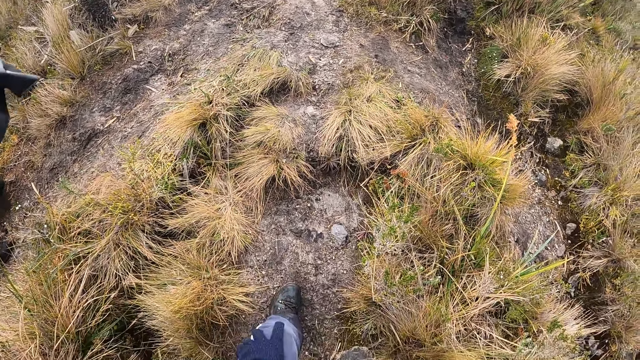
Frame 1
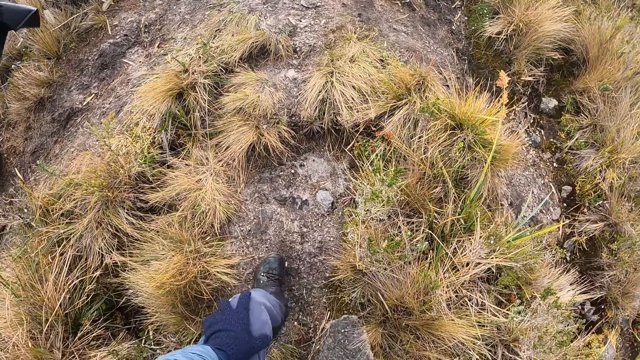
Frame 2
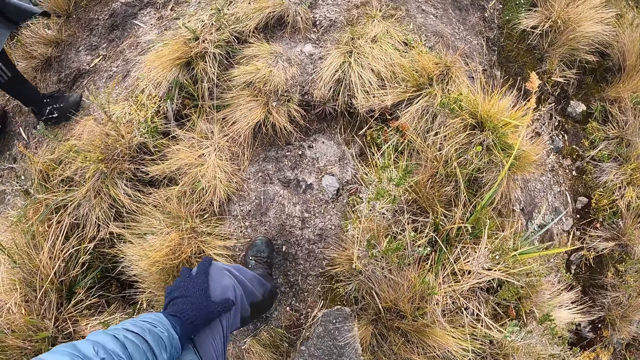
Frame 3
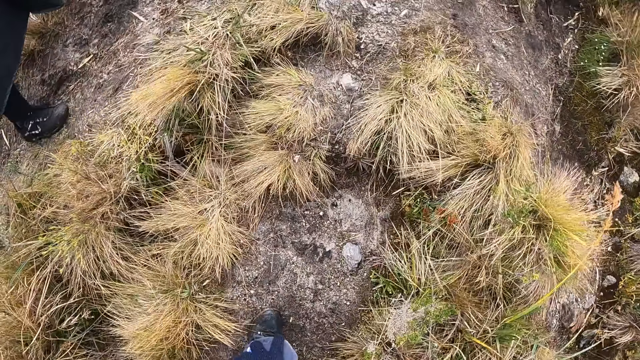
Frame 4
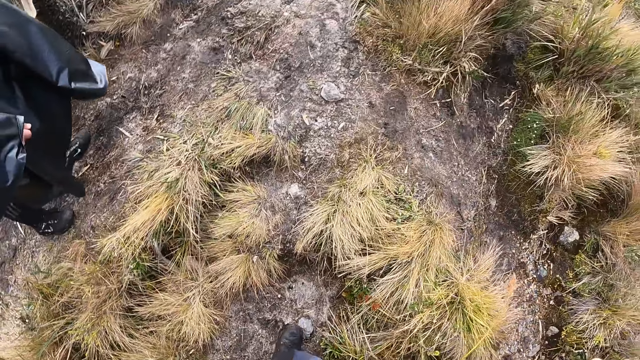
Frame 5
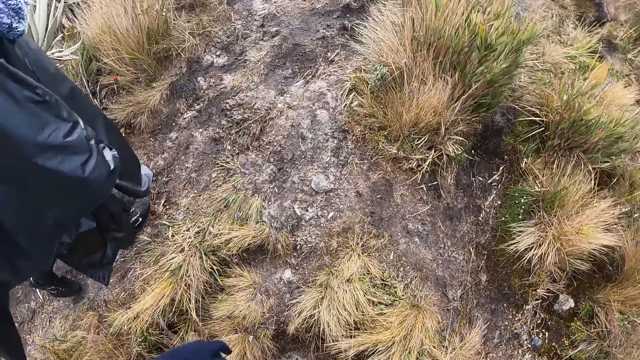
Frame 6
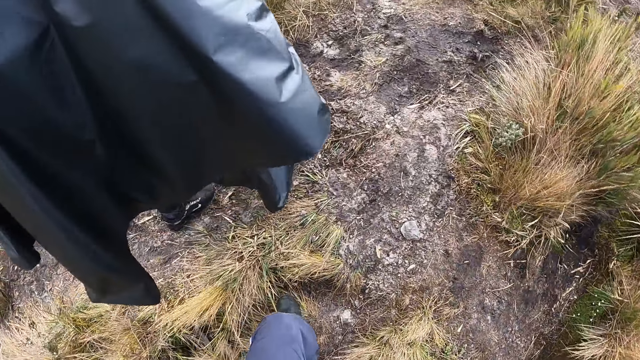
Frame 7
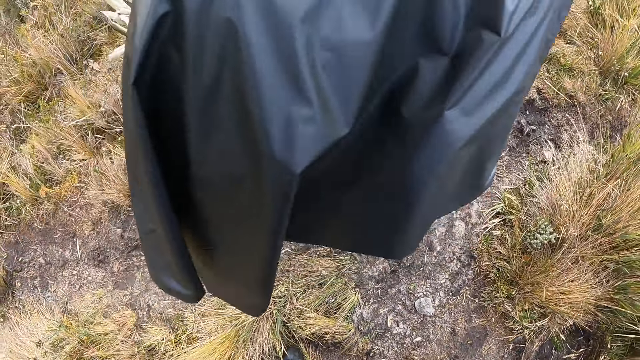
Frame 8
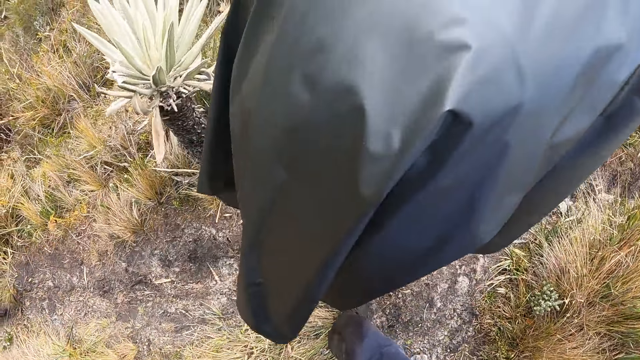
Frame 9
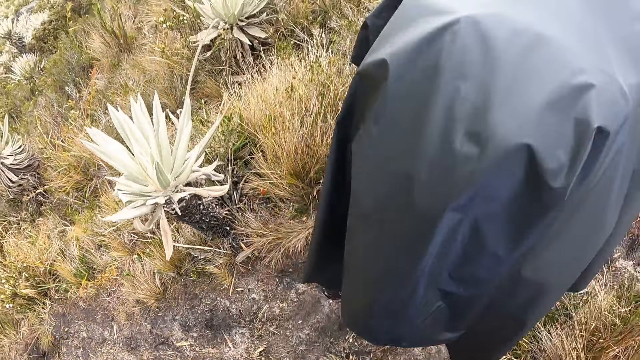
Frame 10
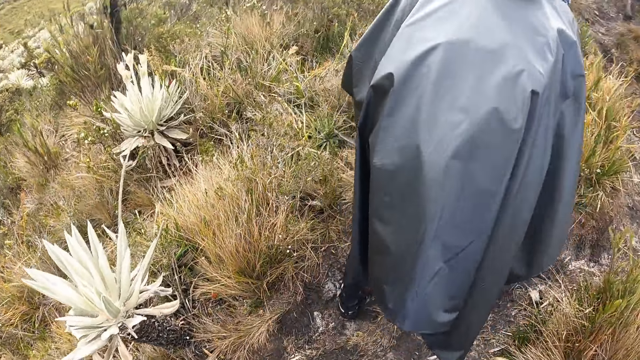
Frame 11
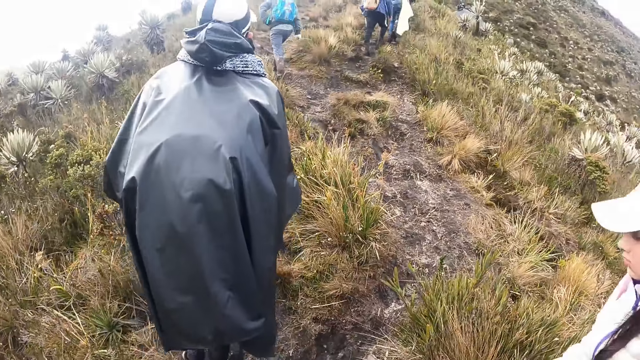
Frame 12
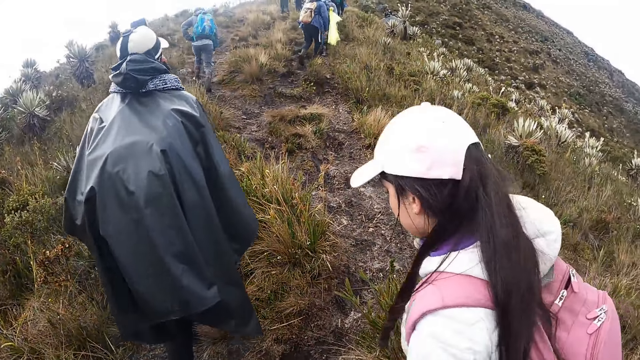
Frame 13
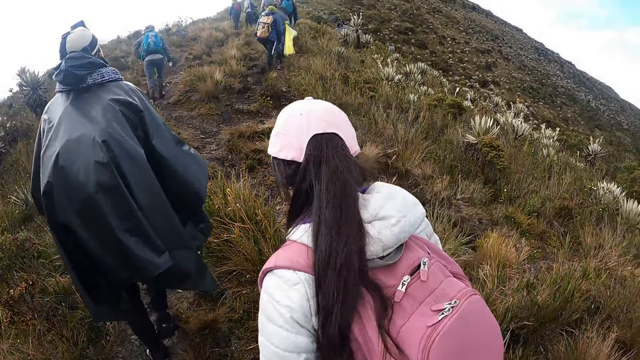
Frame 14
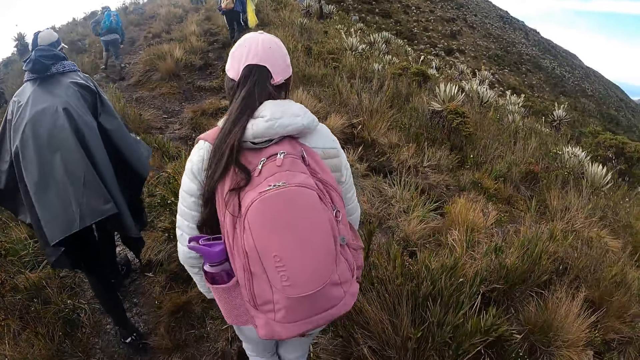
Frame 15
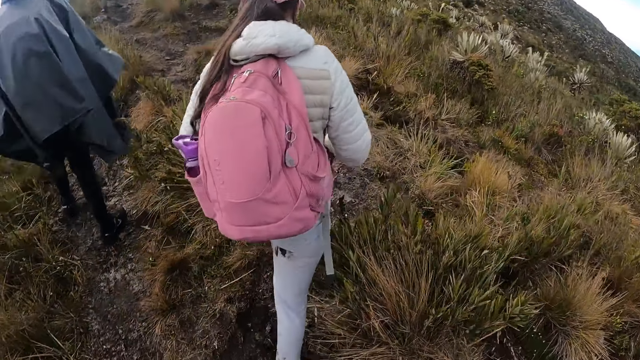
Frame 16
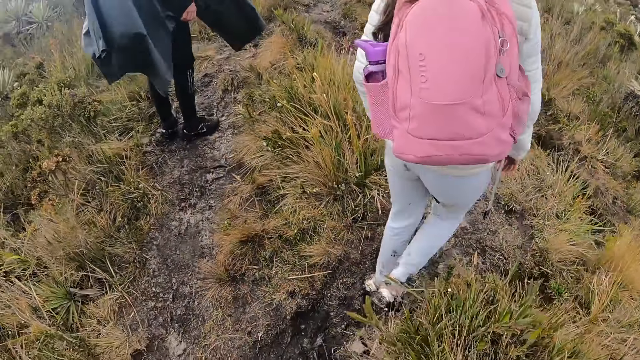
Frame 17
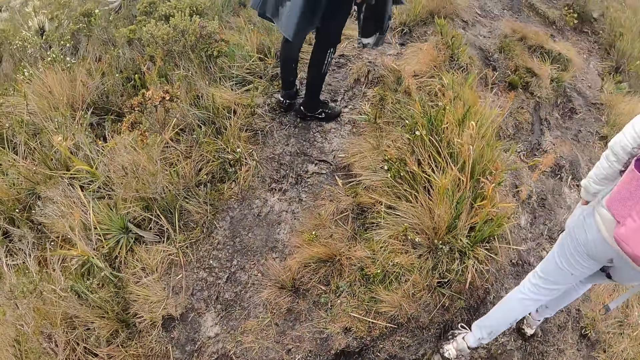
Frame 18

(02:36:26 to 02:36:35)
The camera wearer walks around the compound.

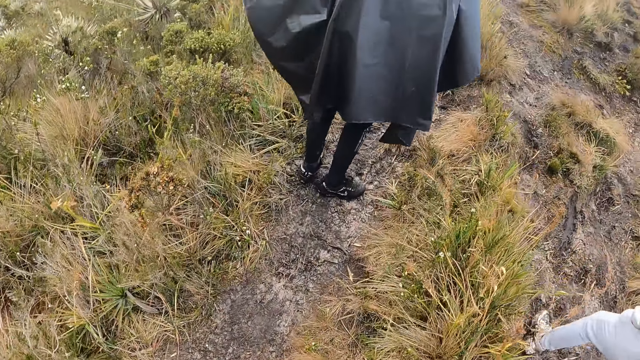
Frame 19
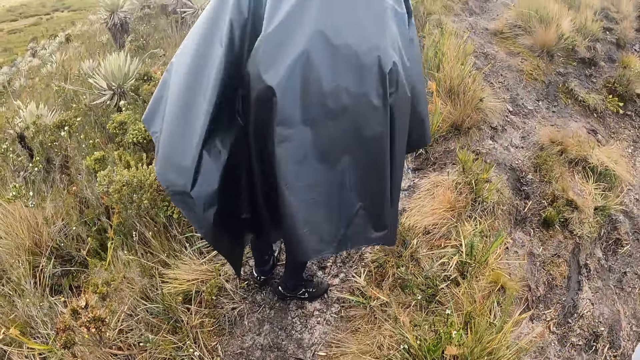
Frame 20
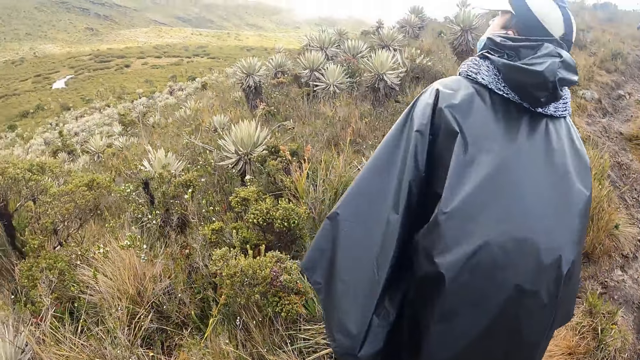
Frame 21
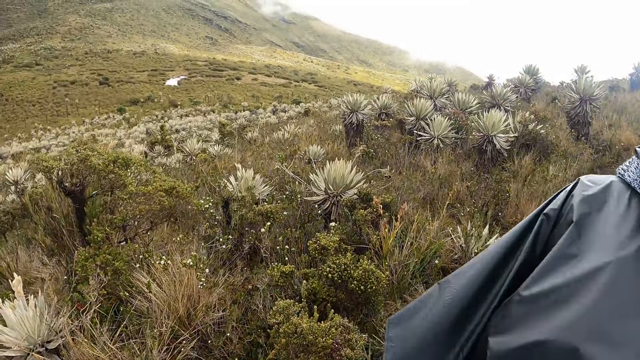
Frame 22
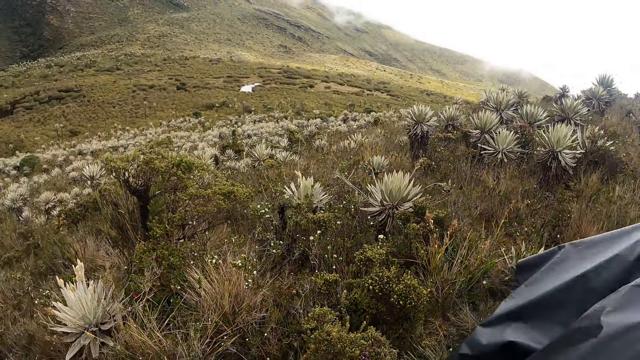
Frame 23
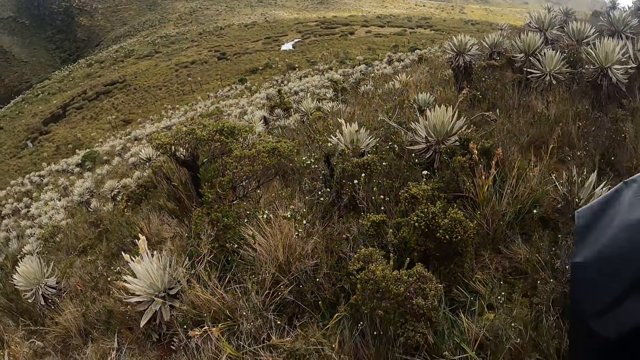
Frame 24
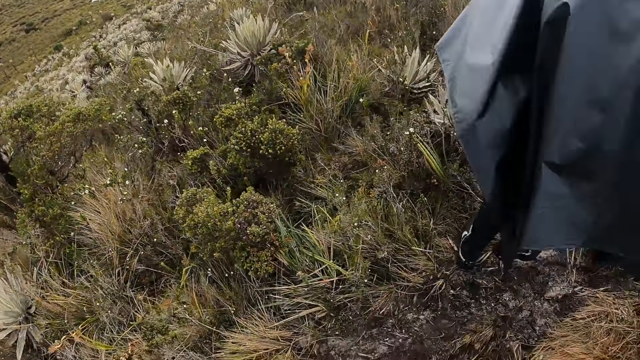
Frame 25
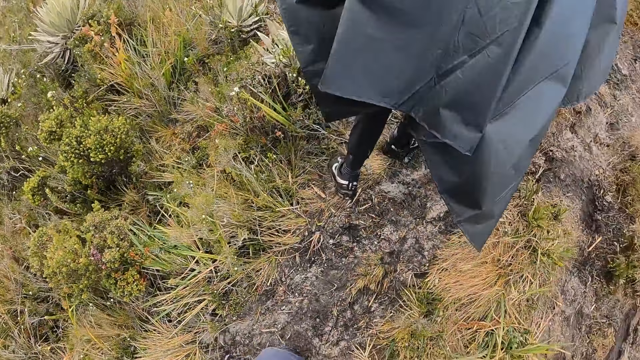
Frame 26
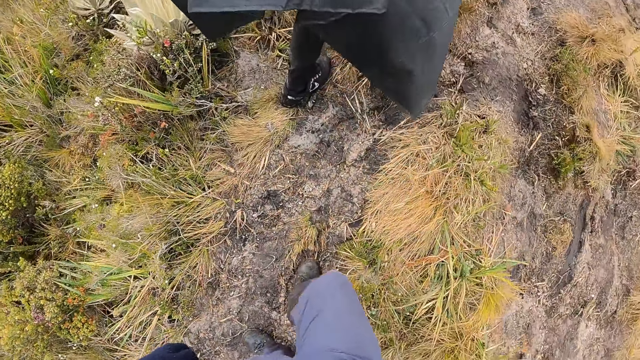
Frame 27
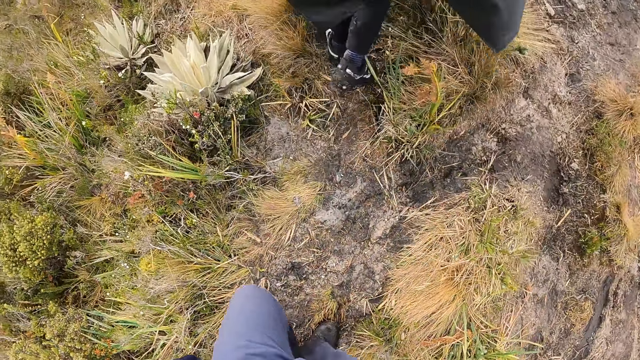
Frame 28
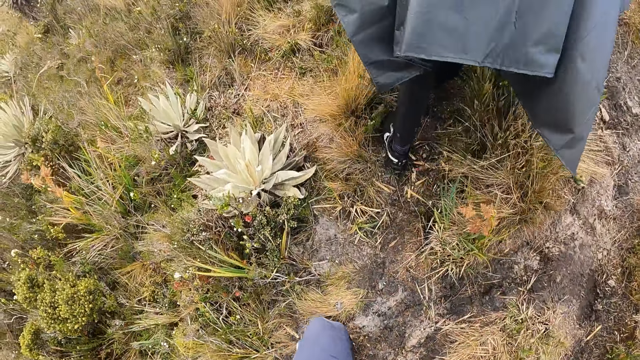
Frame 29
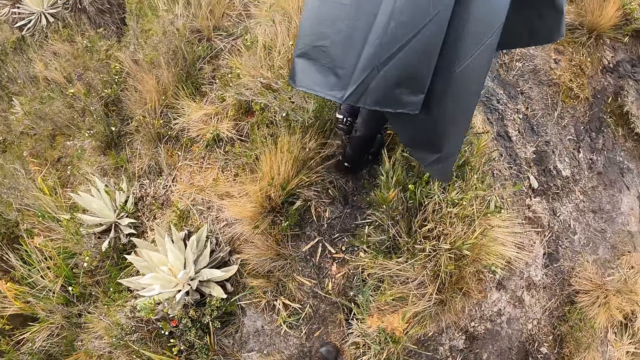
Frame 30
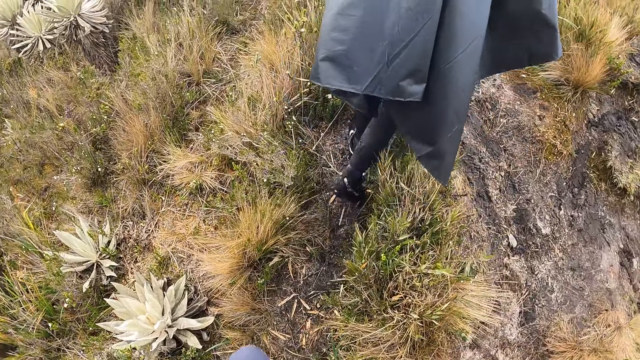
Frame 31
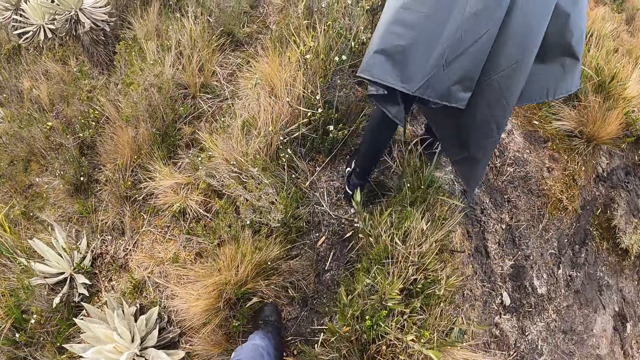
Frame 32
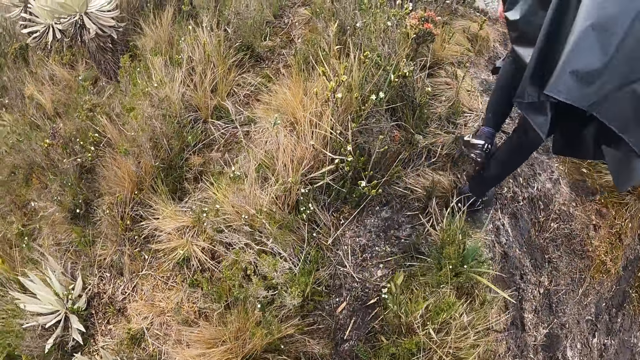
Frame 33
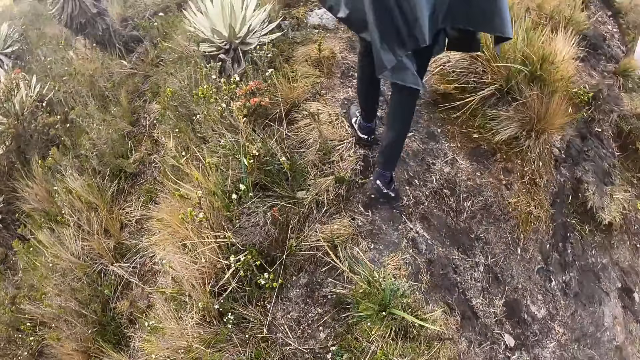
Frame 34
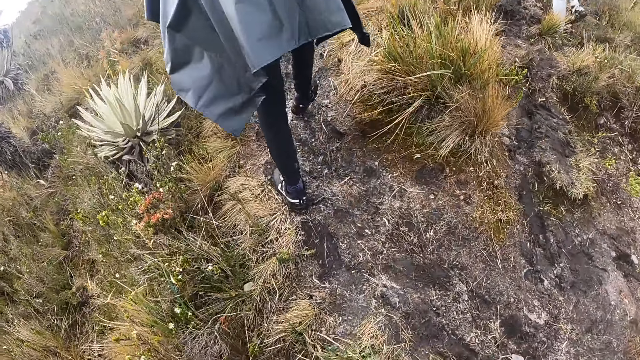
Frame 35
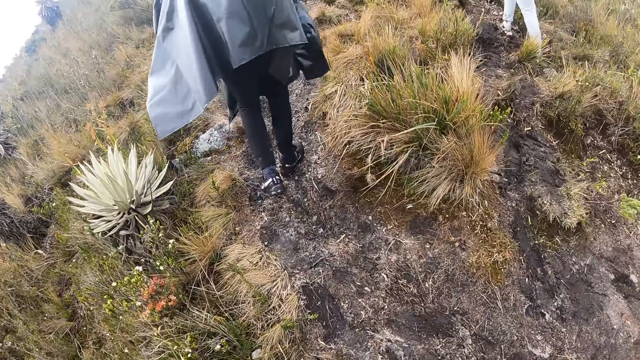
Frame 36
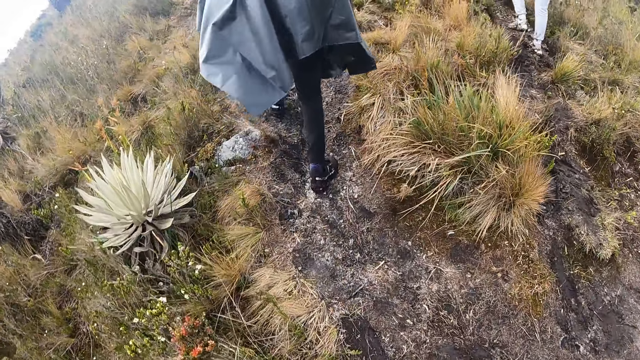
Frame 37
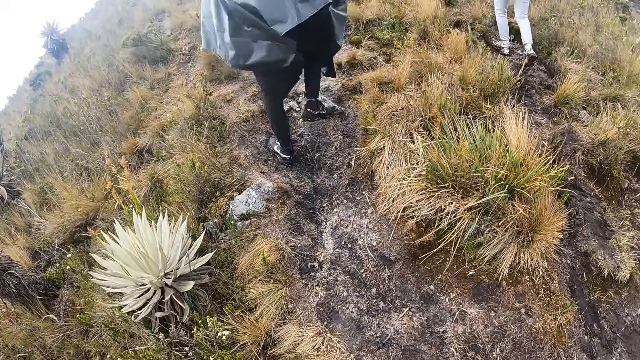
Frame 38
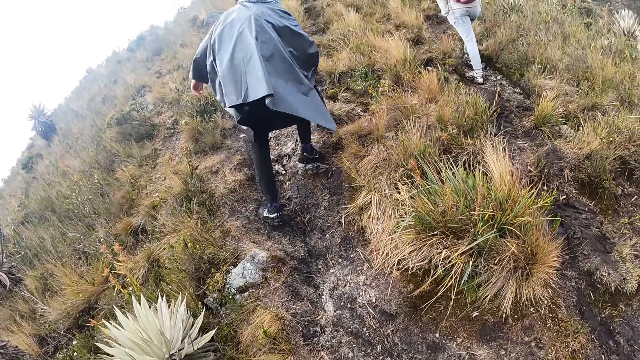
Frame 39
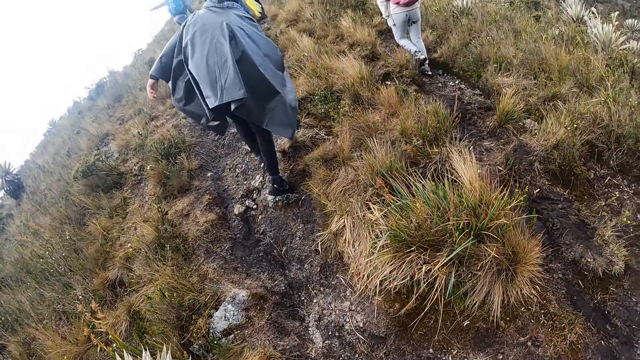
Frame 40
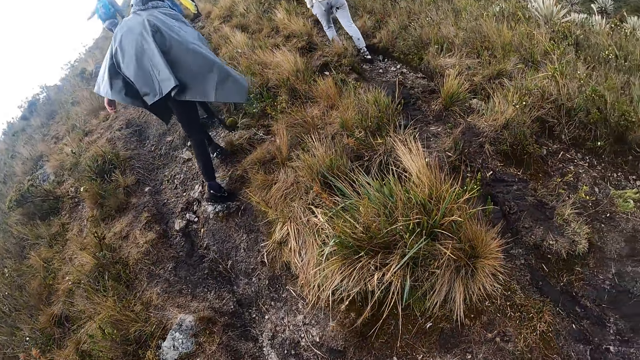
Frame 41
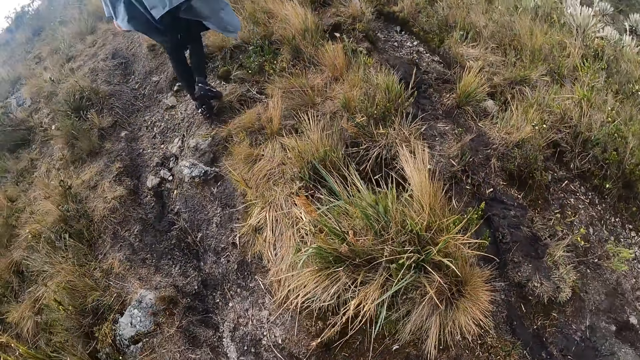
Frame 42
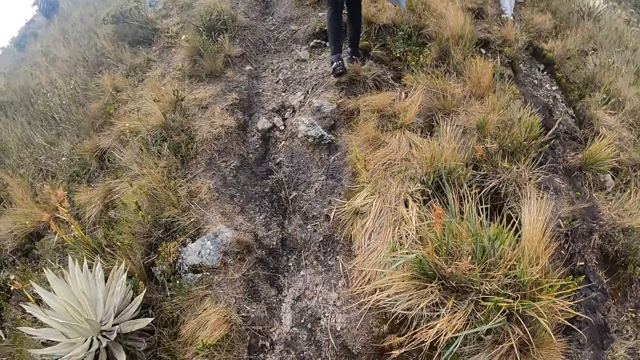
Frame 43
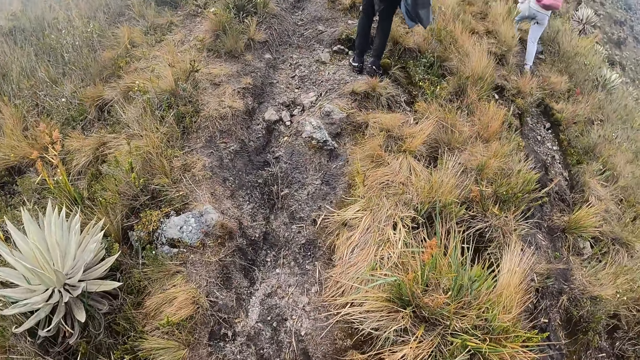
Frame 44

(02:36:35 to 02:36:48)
The camera wearer looks around the compound. They turn around. They walk around the compound.
